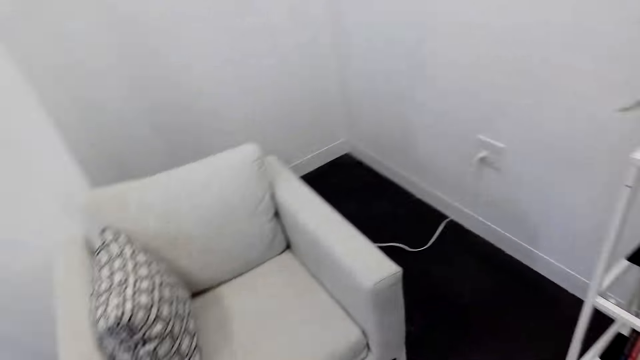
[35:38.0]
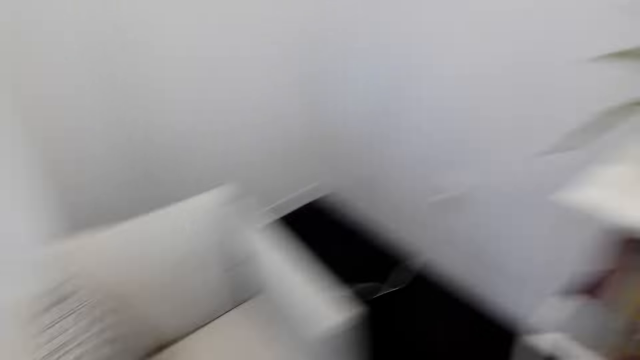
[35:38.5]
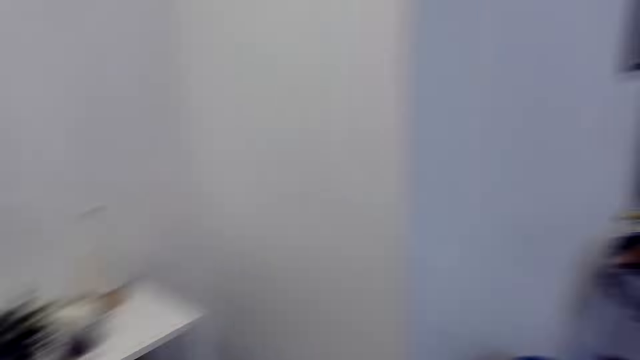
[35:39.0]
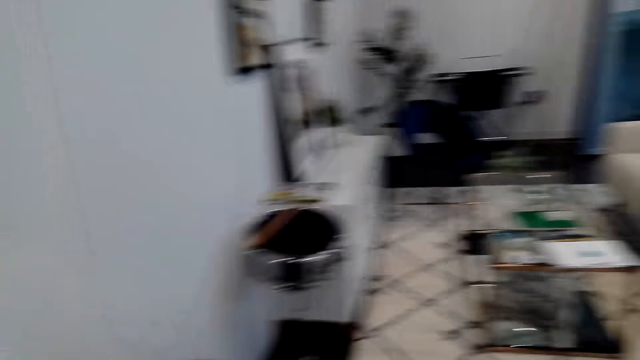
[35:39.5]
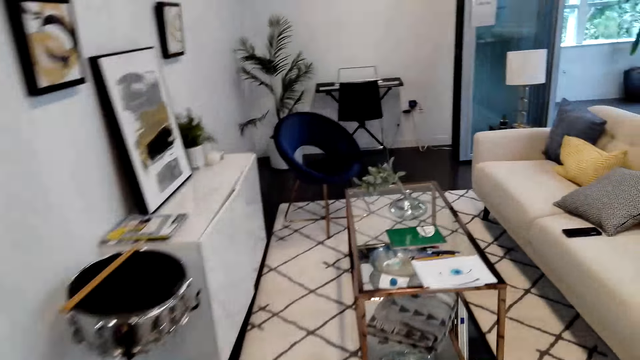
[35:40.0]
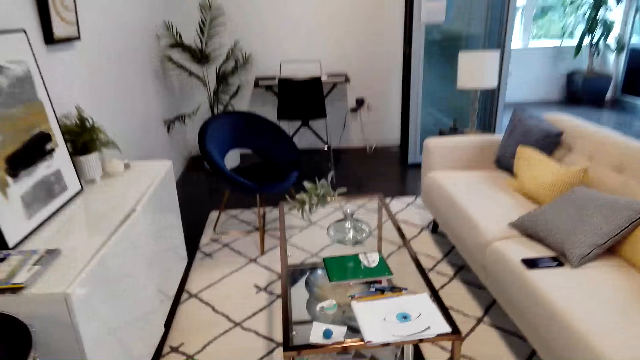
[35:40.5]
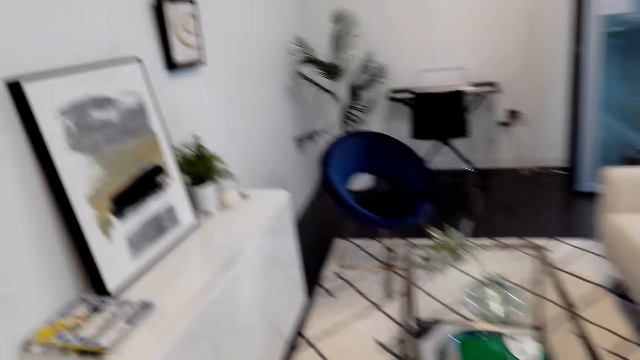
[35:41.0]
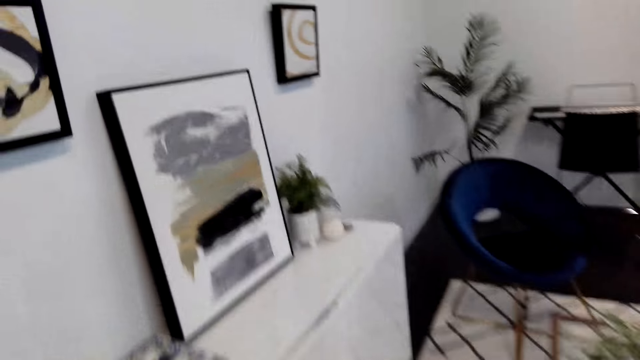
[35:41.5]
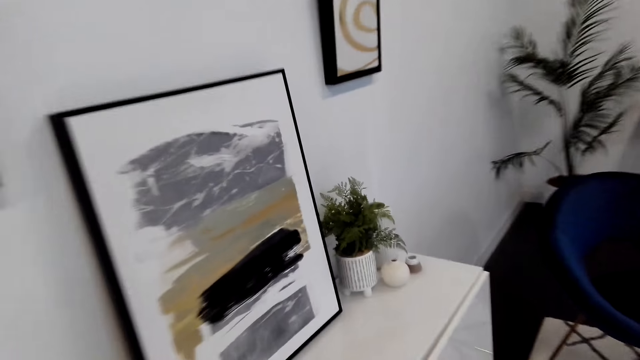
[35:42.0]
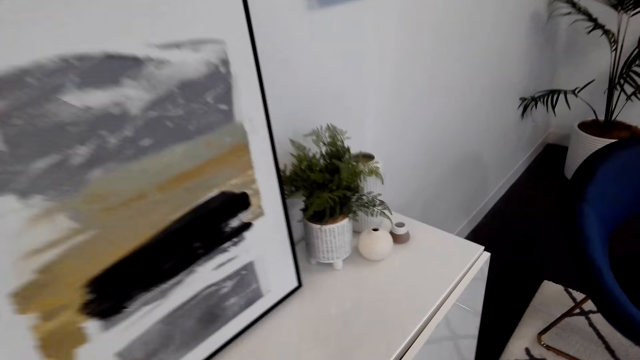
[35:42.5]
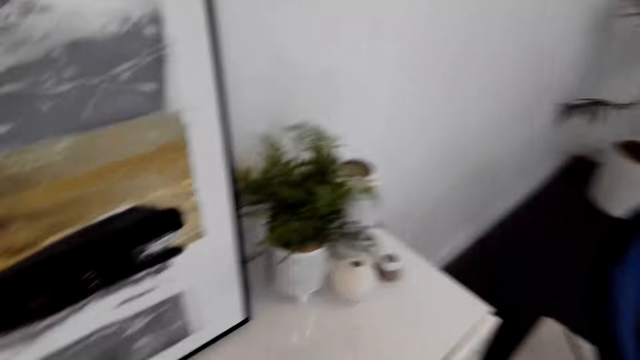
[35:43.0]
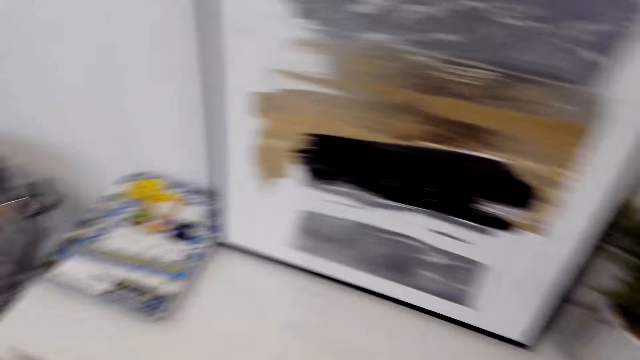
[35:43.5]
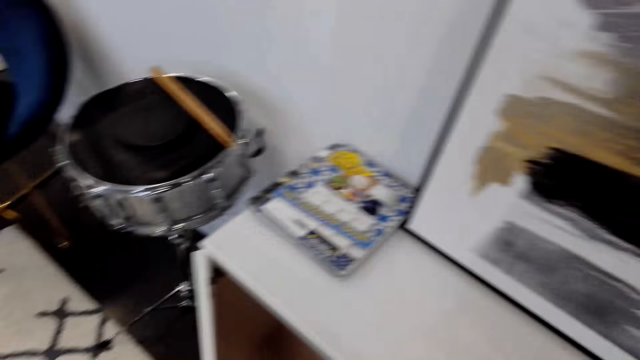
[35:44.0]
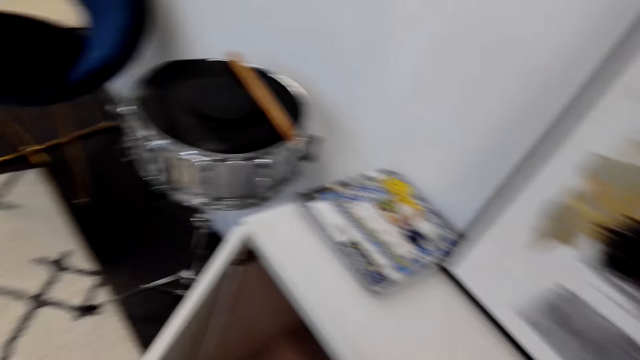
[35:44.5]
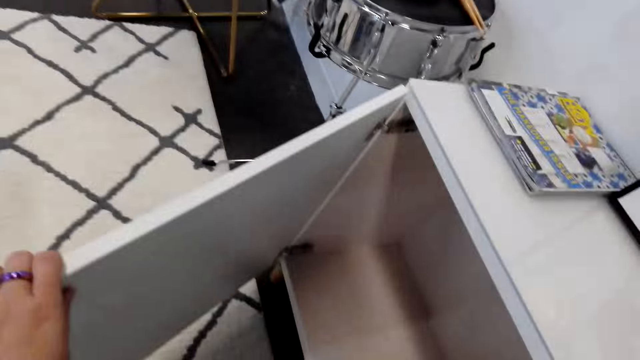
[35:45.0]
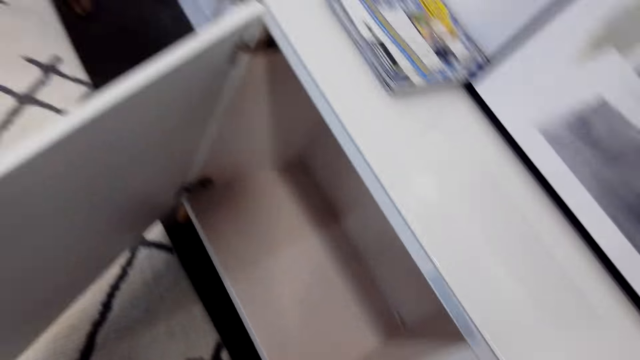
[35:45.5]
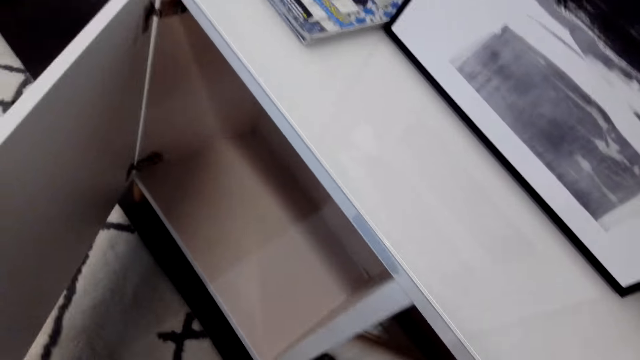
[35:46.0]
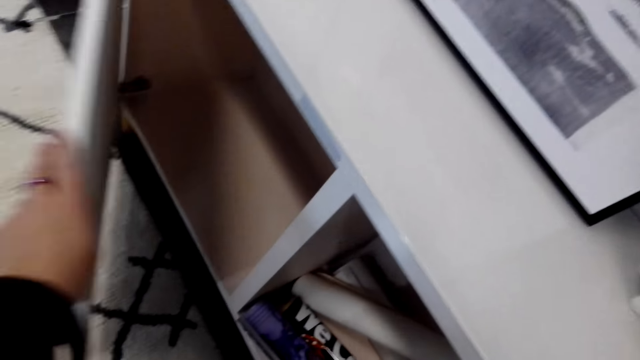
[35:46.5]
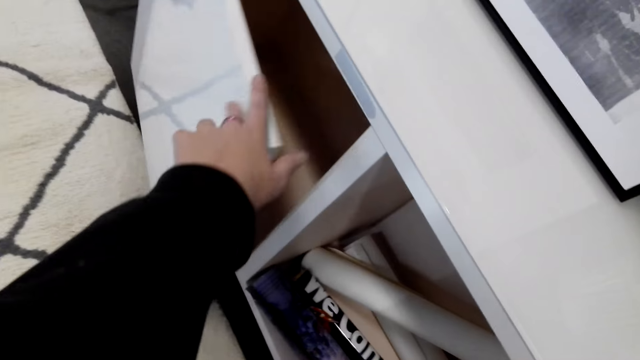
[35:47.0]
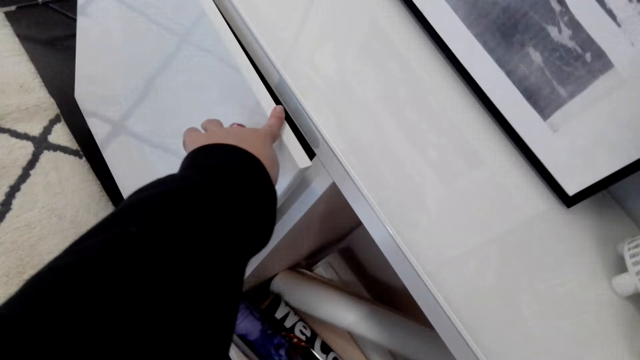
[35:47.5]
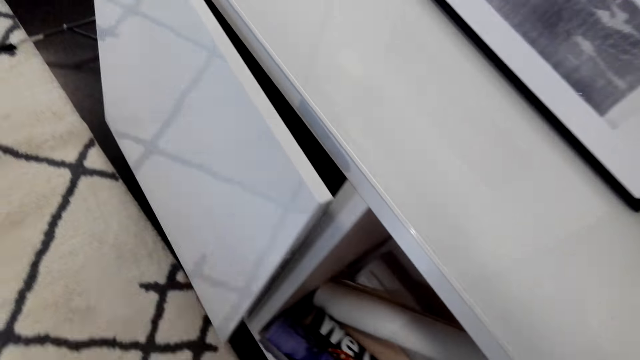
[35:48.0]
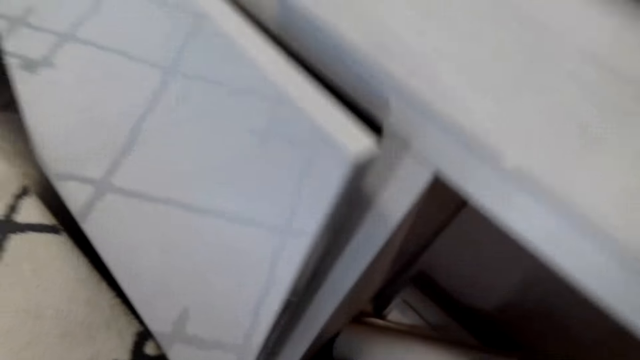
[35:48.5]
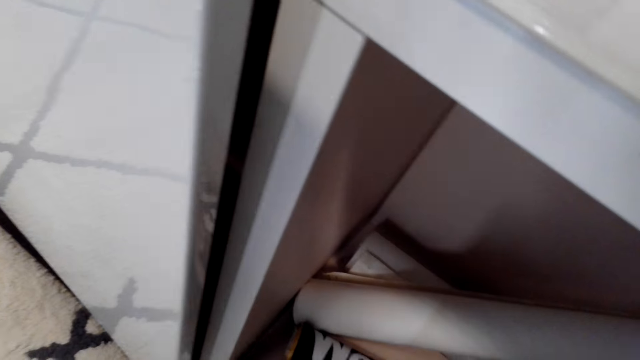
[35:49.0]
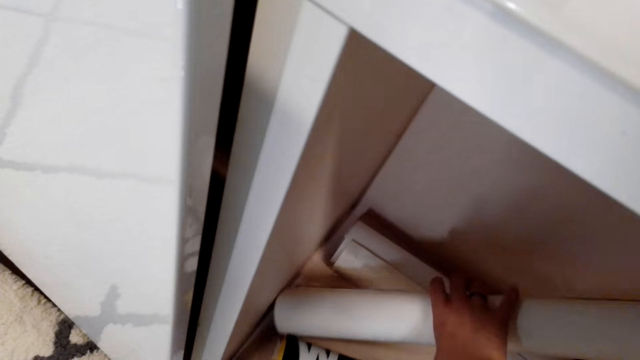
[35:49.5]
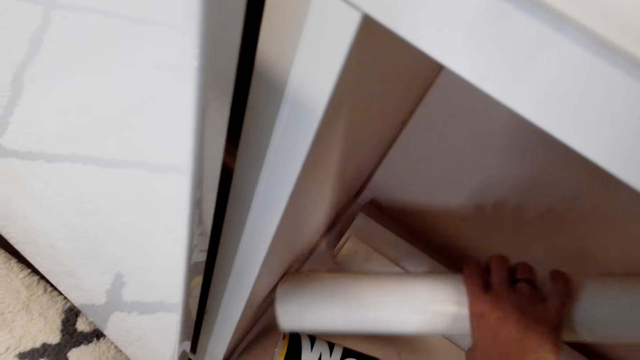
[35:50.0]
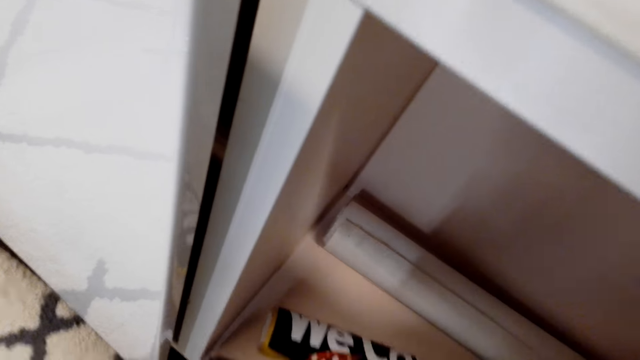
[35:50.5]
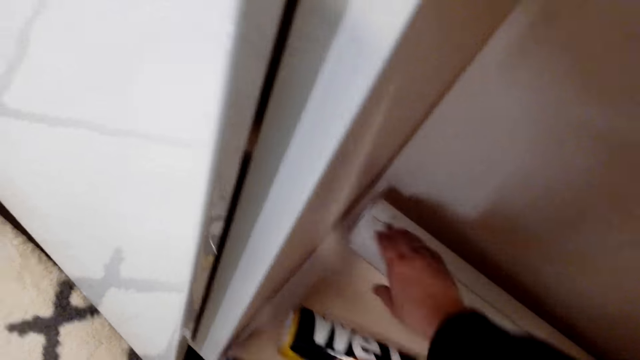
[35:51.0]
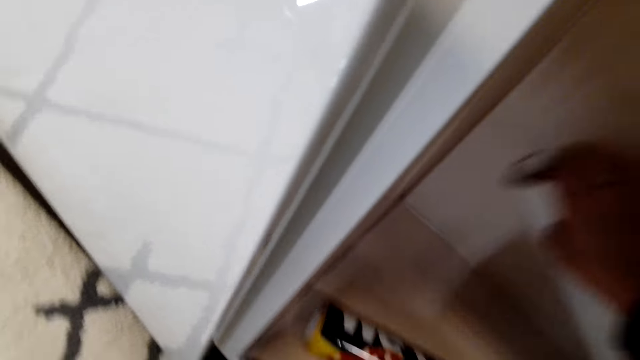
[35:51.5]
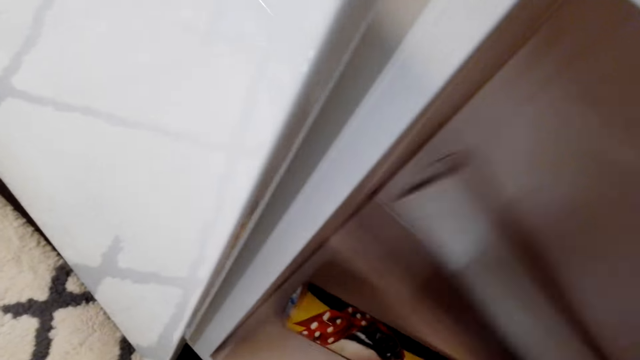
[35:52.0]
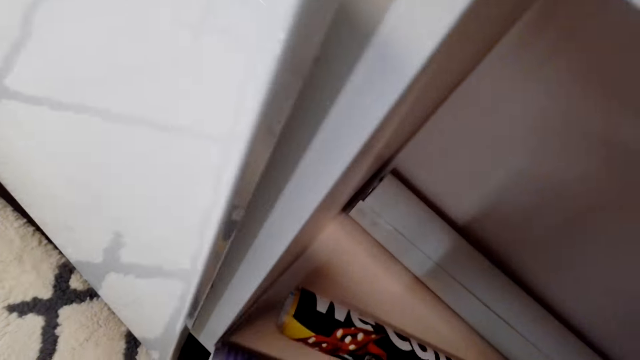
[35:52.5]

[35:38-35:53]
The camera wearer walks around the room. They open the cabinet, close the cabinet, and pick up manila paper from the cabinet.

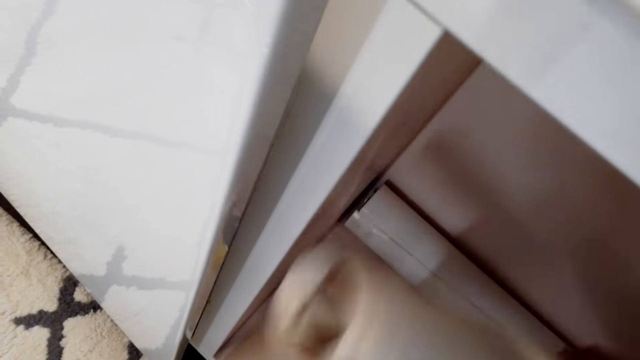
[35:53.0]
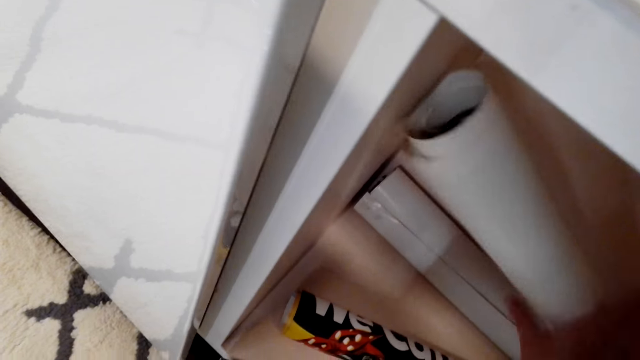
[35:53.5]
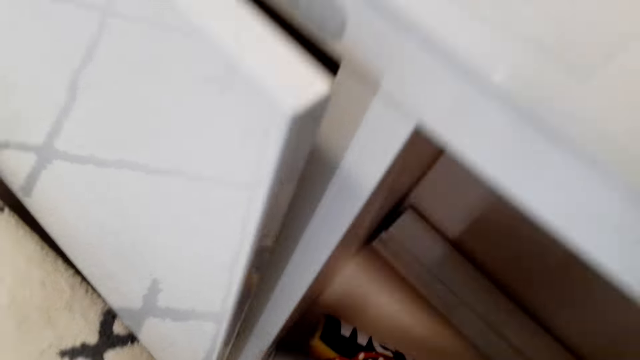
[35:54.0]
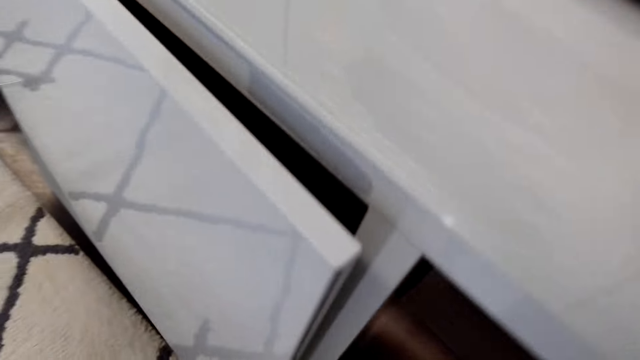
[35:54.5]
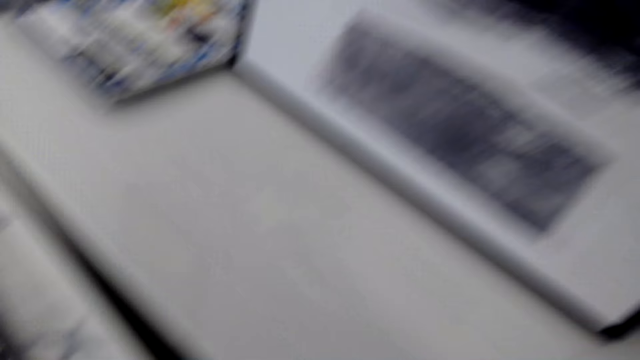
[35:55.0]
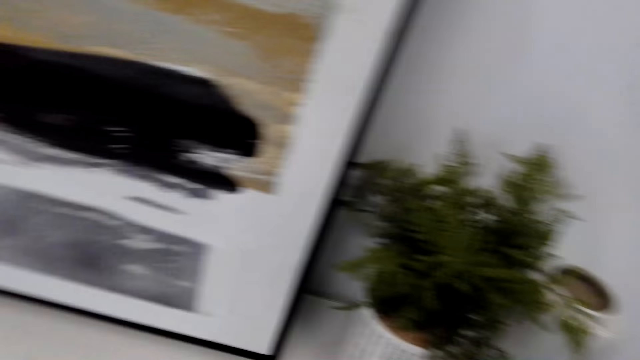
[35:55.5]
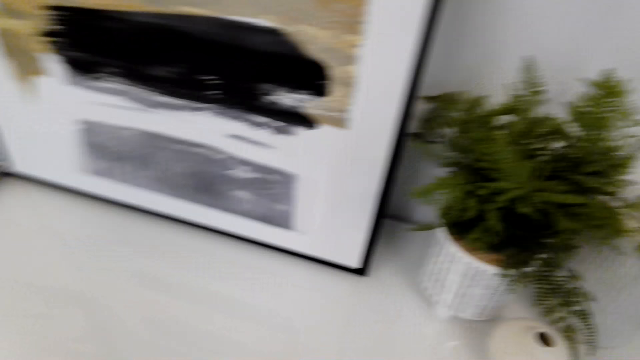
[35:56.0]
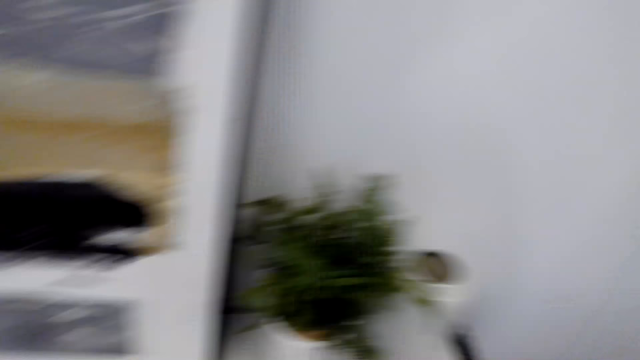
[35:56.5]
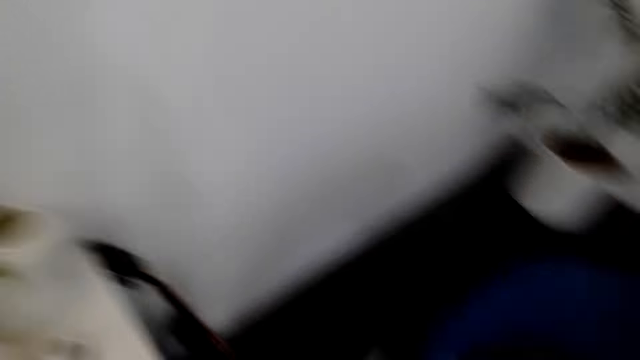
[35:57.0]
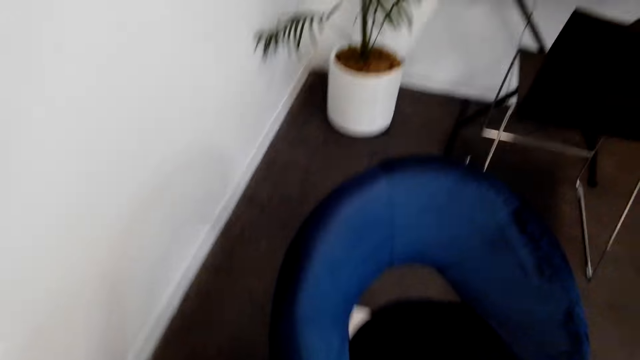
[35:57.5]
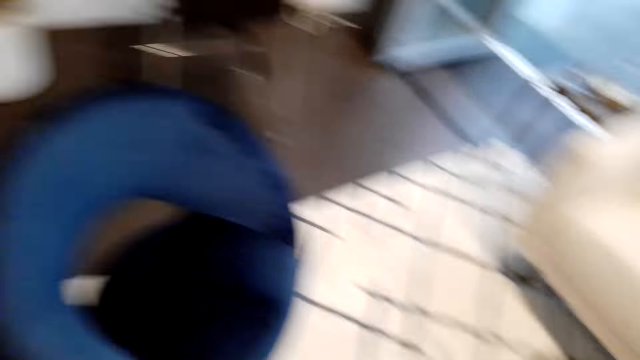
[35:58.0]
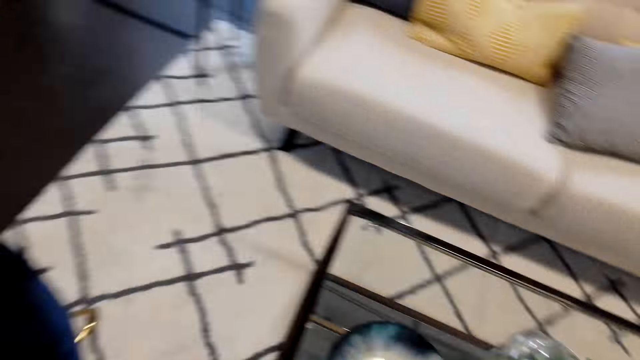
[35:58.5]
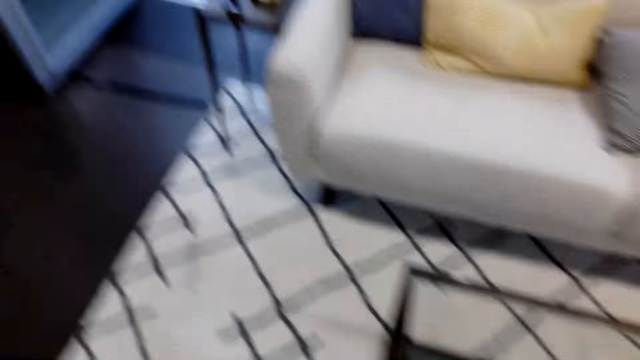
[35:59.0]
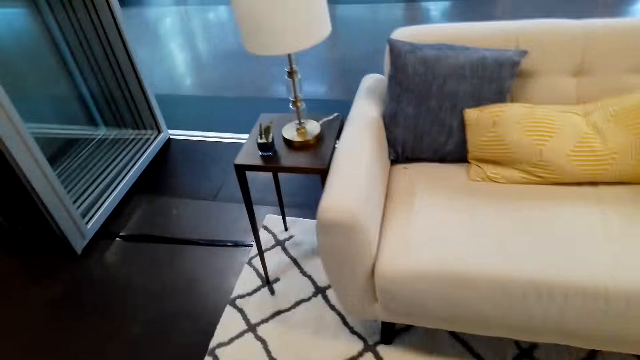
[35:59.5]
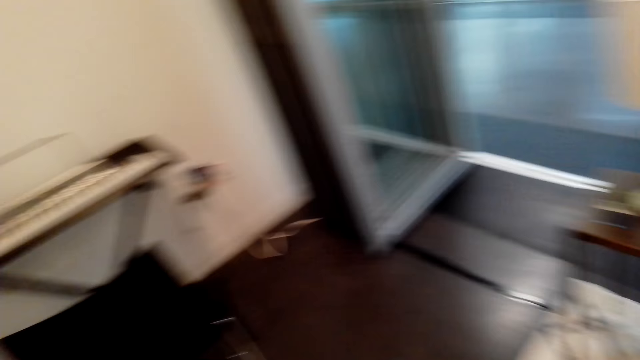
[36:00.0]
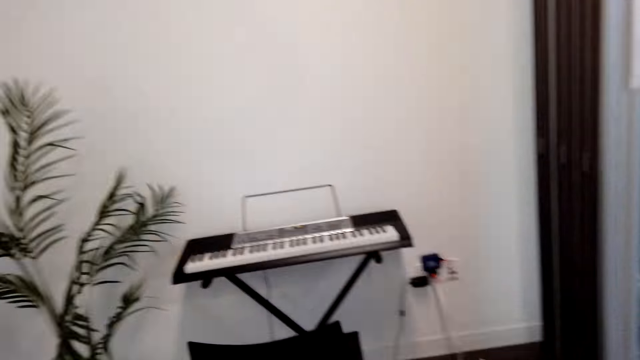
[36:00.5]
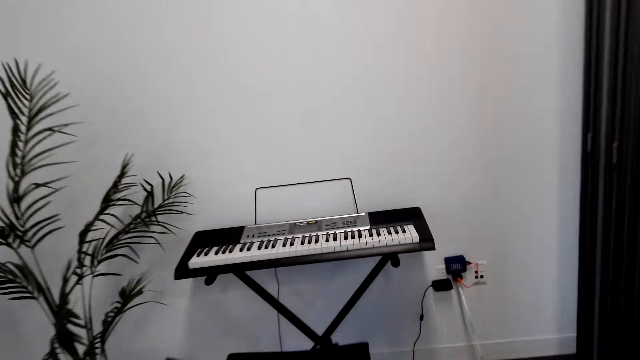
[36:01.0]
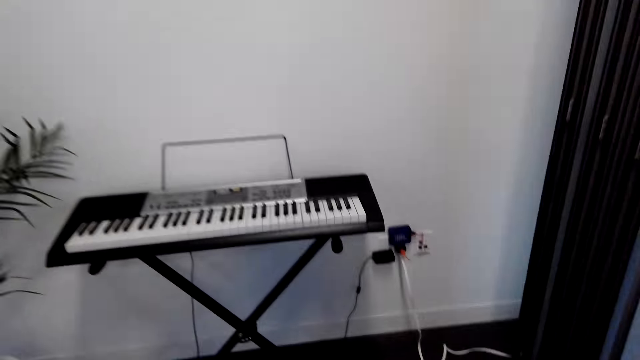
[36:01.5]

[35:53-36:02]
The camera wearer puts the manila paper in the cabinet. They stare around the room. They walk around the house.
